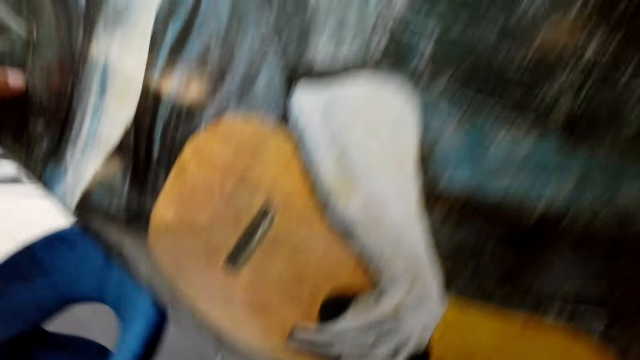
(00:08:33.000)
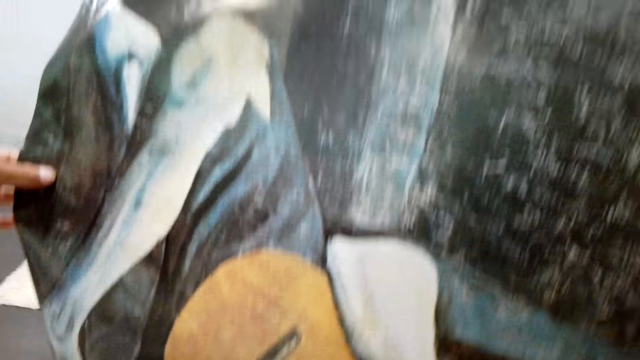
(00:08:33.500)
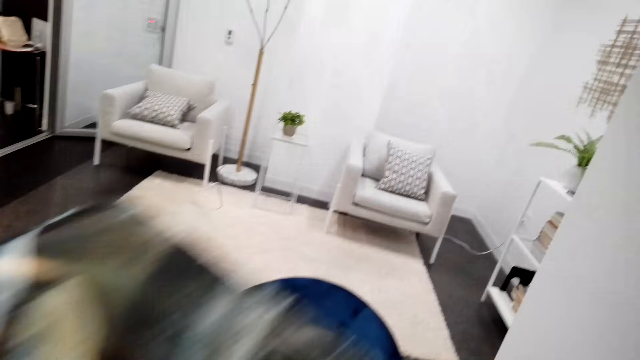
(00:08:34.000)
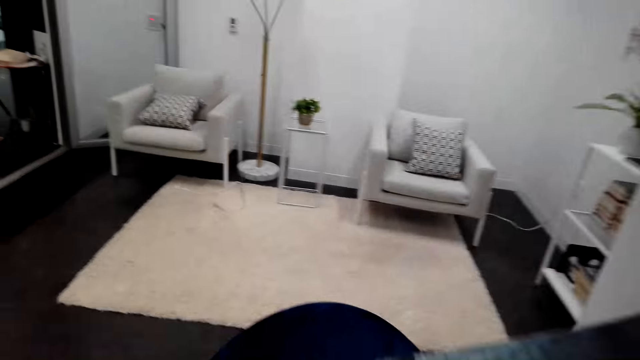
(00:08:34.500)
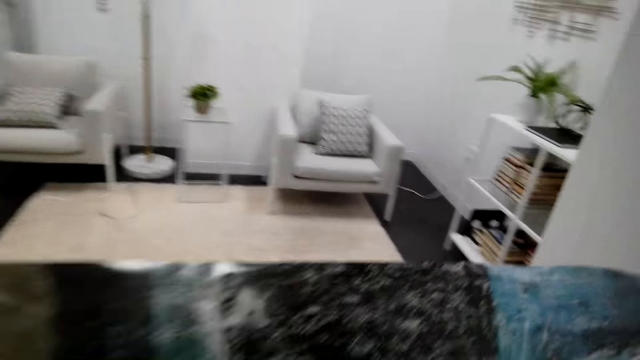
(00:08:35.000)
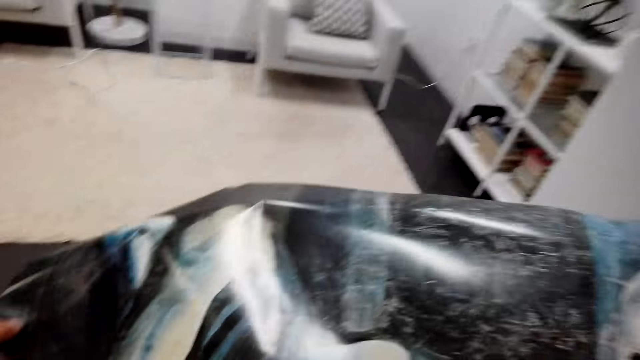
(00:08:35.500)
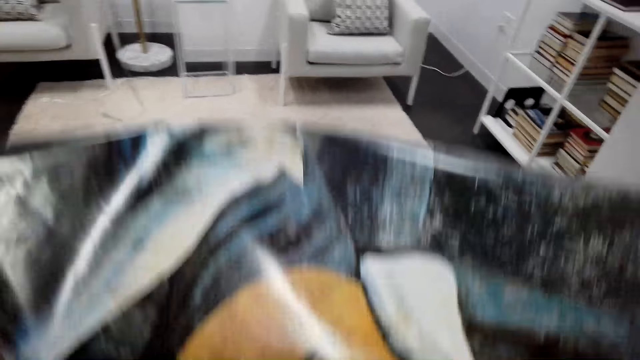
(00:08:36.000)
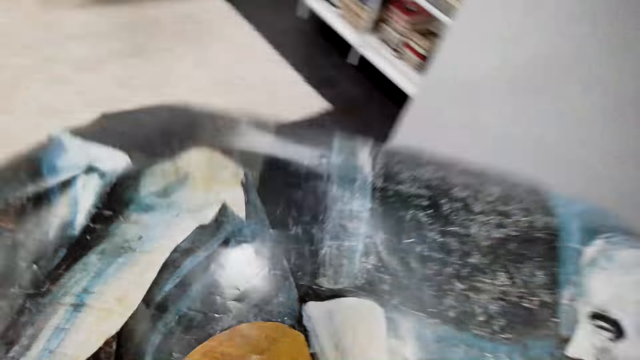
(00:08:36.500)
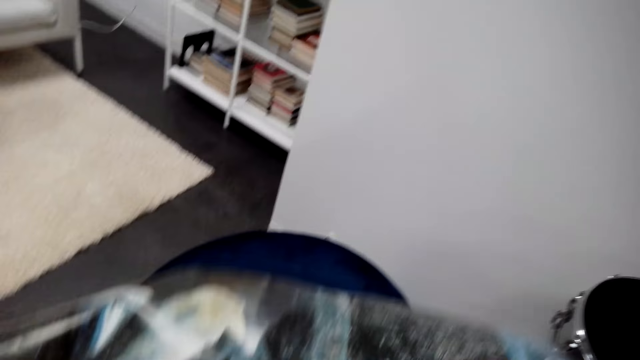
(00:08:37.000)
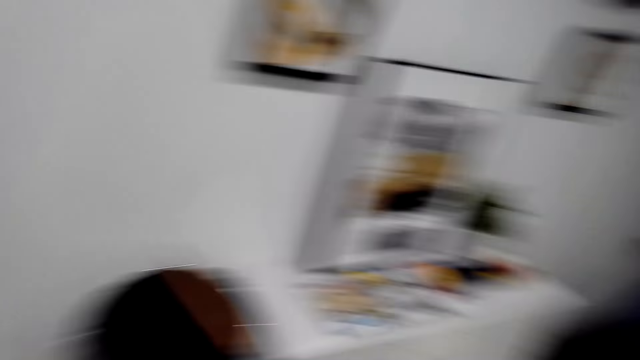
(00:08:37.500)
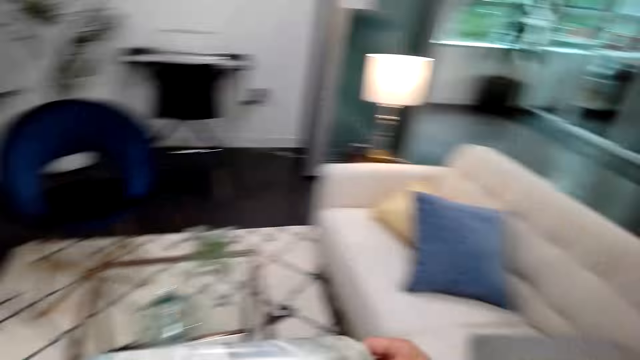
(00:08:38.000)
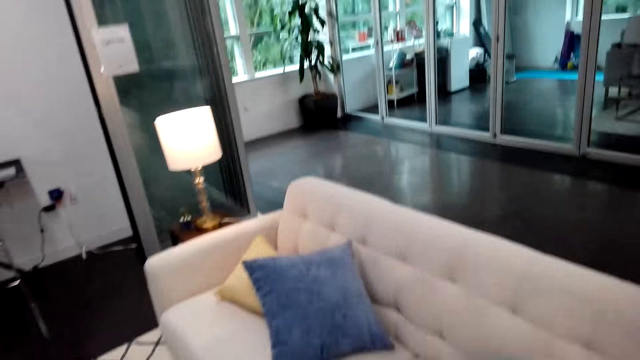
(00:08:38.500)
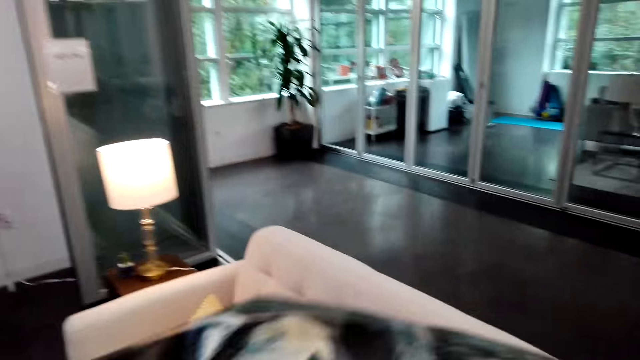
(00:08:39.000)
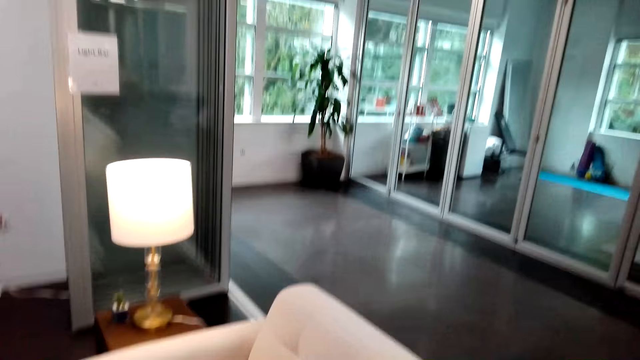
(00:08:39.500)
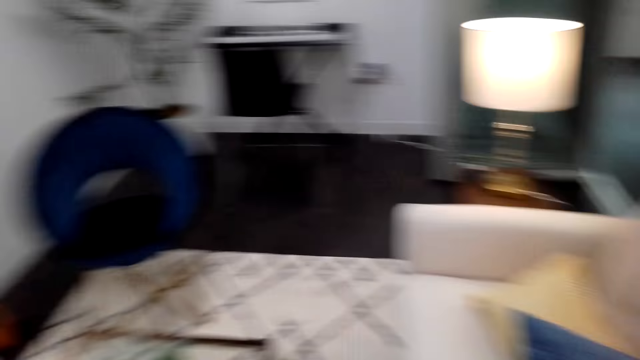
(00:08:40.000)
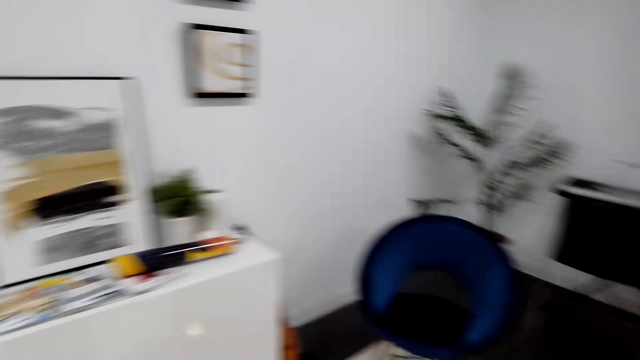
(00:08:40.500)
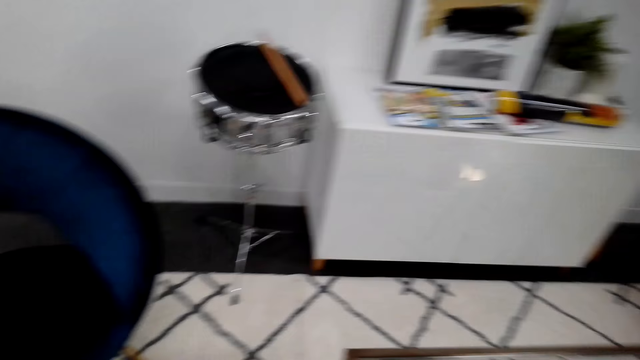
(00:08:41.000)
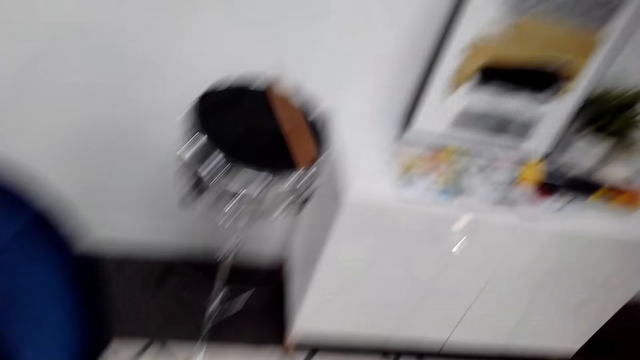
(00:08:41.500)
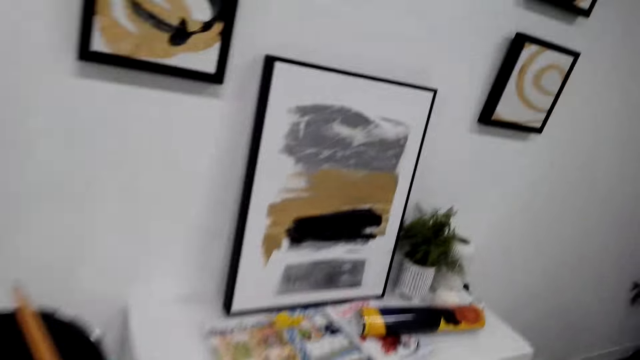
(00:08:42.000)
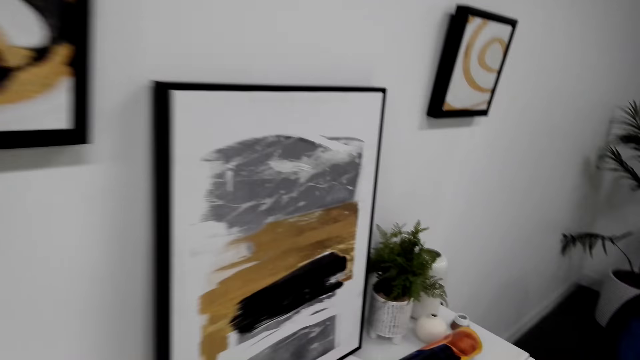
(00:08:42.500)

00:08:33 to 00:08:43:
The camera wearer talks and puts the wall deco on the couch.

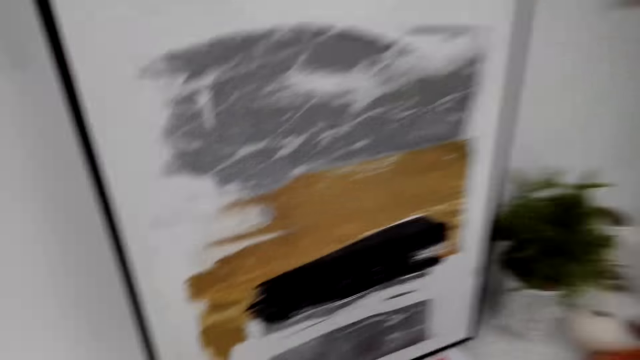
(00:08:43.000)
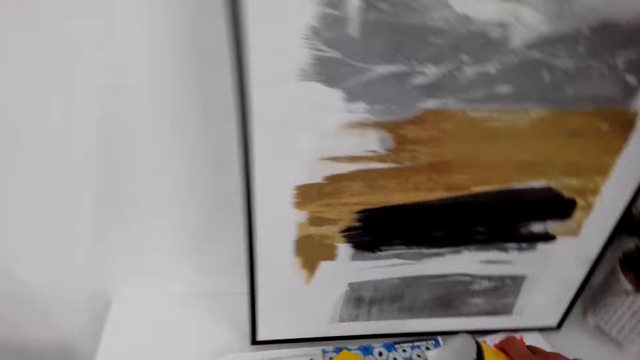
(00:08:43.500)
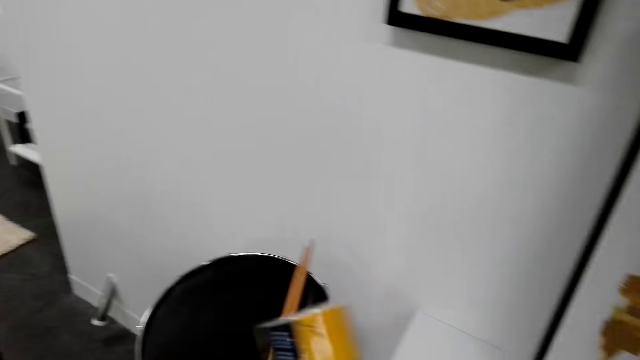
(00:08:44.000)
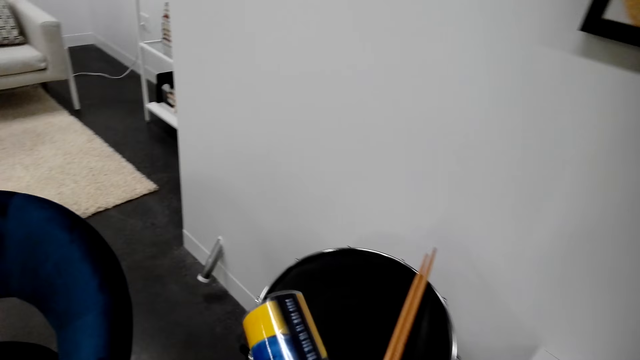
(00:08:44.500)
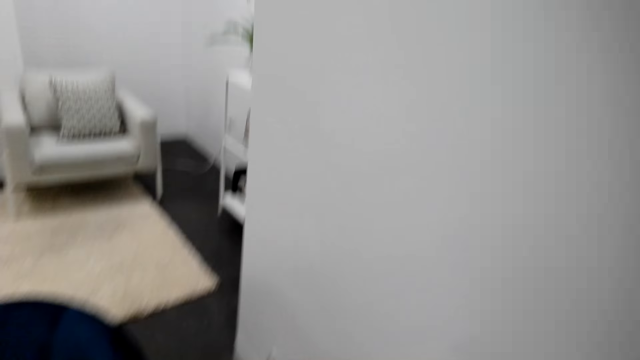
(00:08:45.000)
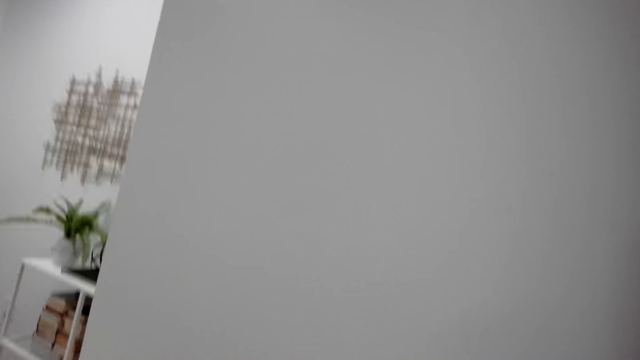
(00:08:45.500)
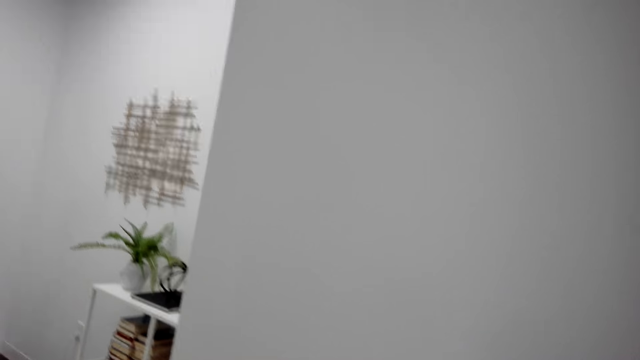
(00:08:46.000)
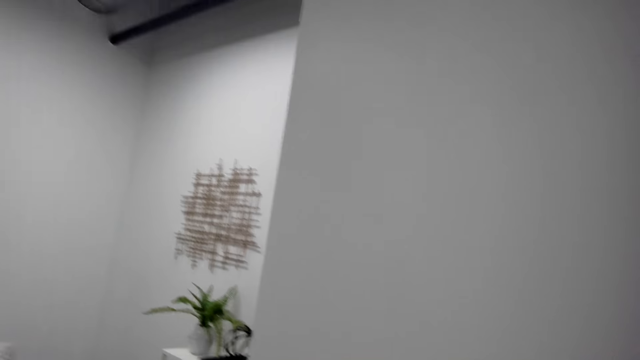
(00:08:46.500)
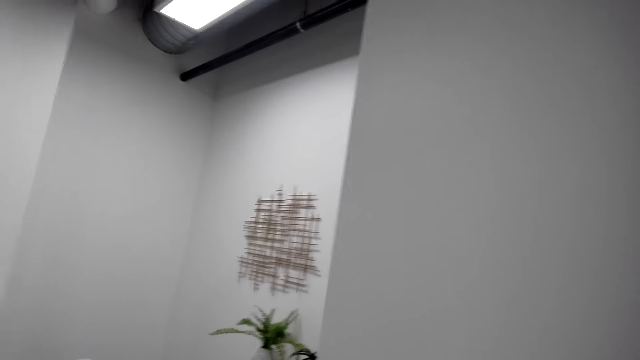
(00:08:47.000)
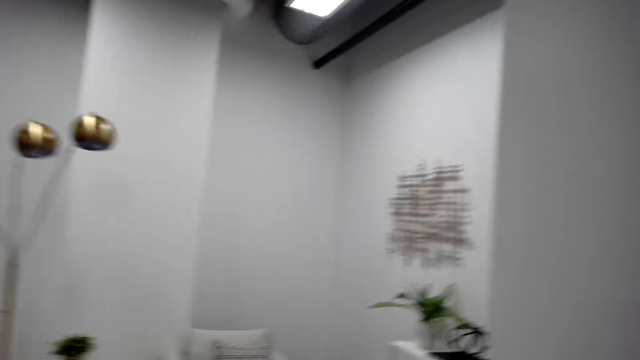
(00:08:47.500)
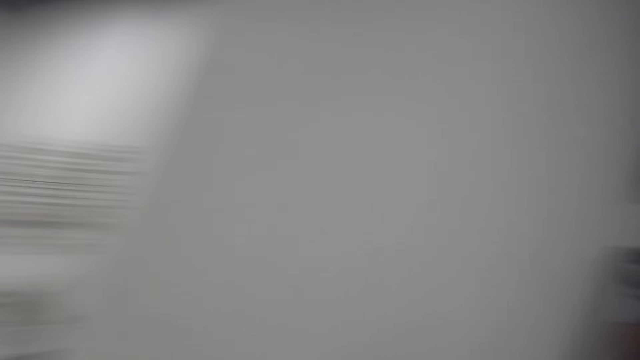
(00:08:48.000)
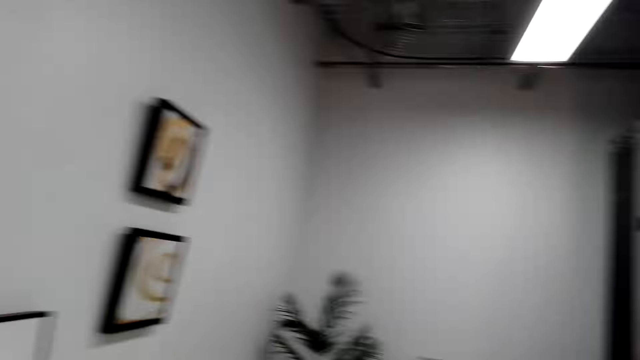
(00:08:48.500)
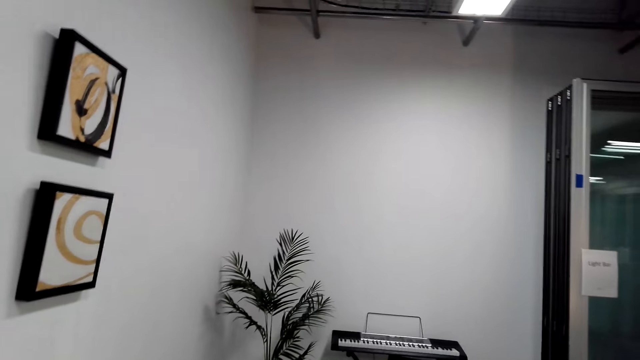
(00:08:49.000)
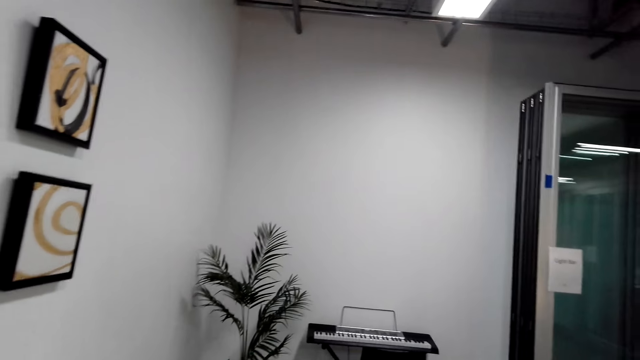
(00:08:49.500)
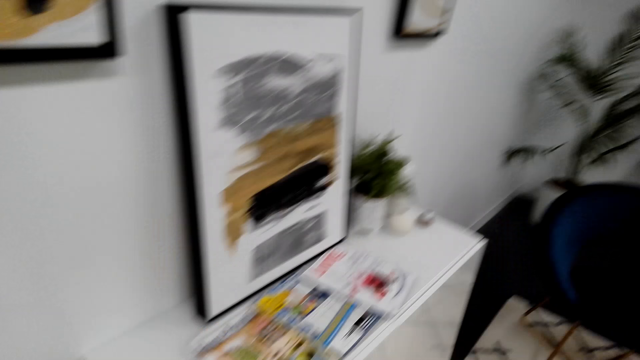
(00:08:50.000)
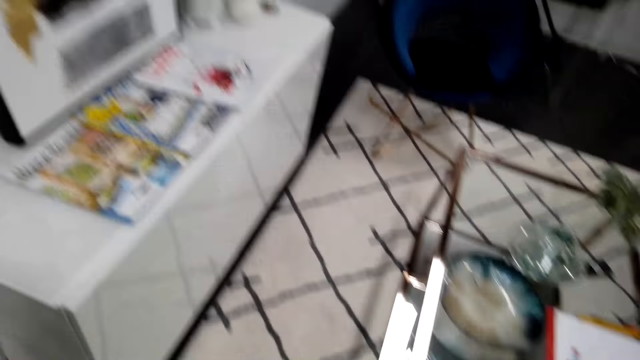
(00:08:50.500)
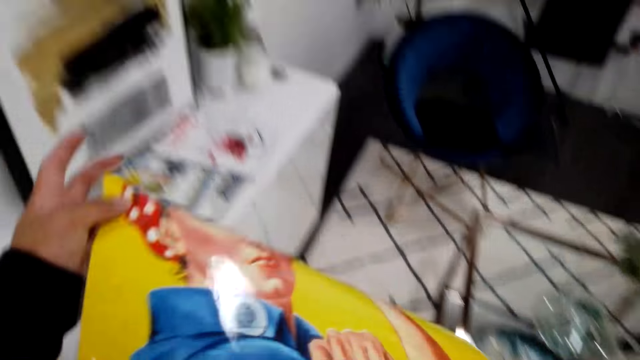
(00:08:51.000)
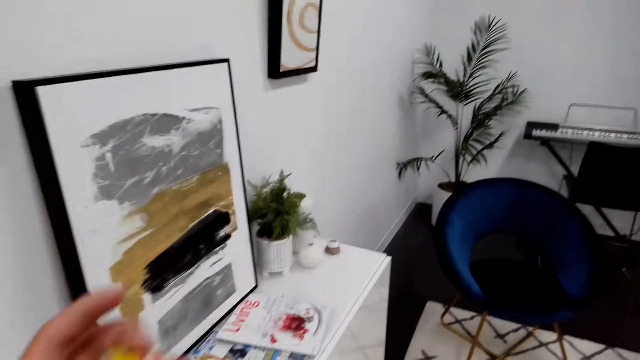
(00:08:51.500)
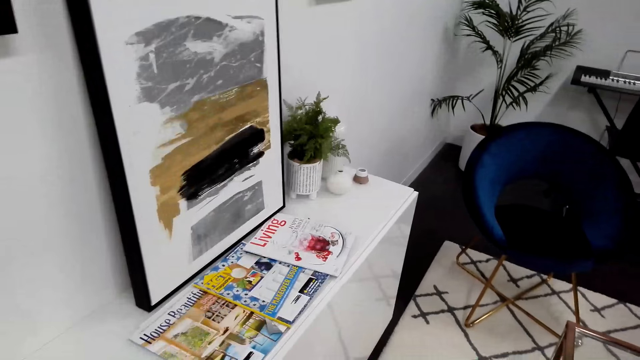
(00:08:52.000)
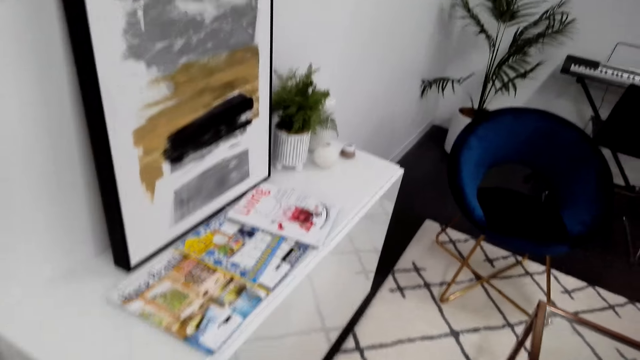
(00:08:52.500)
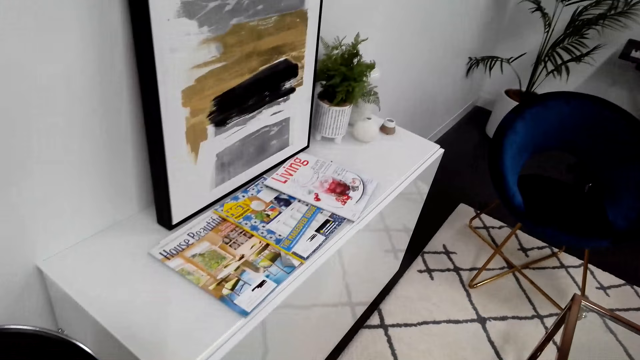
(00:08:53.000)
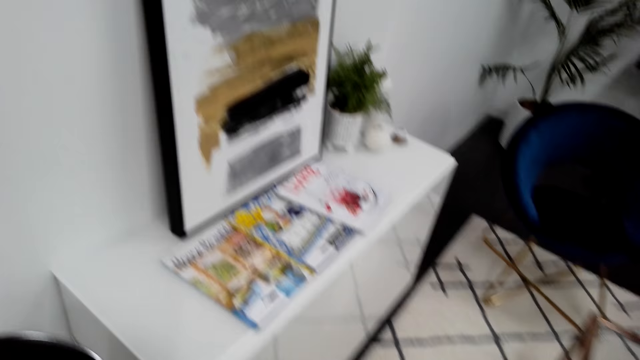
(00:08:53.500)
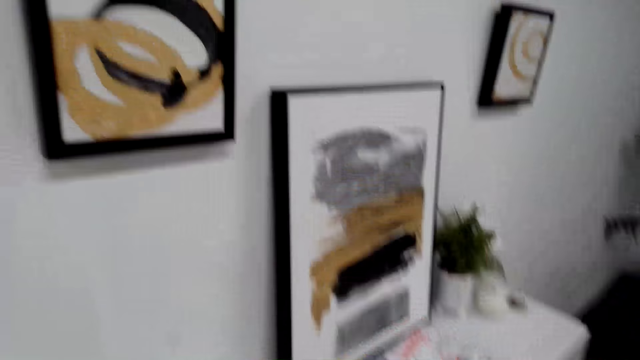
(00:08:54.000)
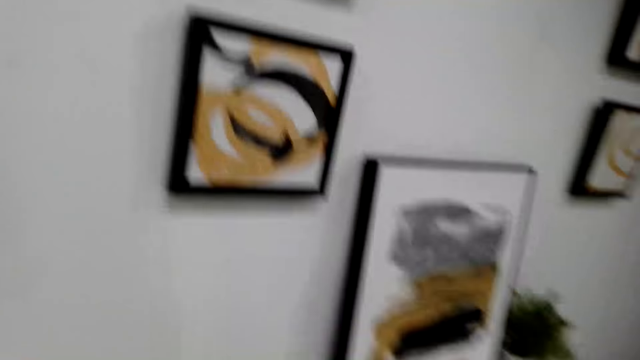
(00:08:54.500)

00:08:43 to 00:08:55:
The camera wearer takes the paper or poster from the stand.
